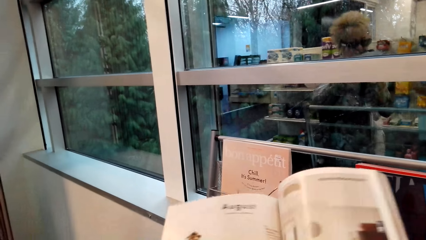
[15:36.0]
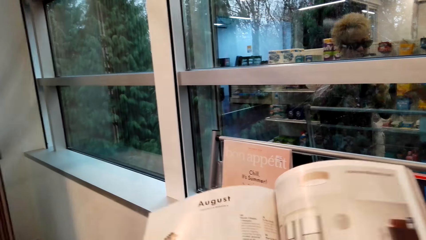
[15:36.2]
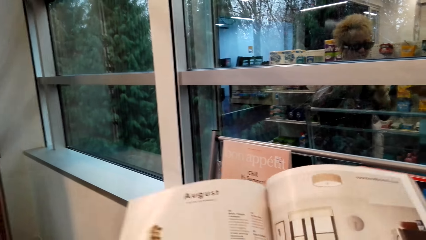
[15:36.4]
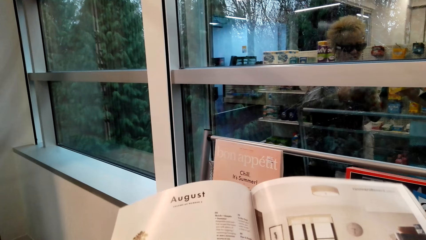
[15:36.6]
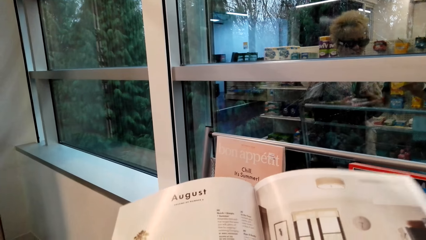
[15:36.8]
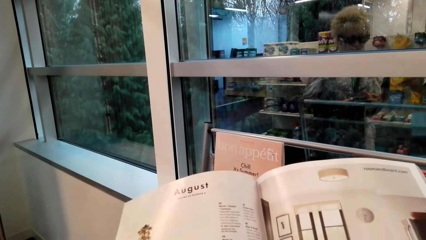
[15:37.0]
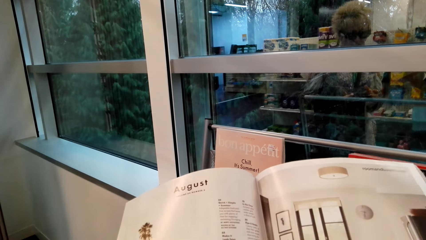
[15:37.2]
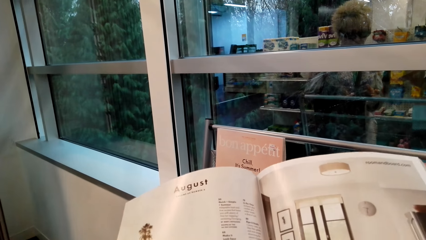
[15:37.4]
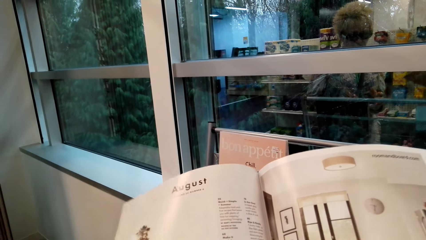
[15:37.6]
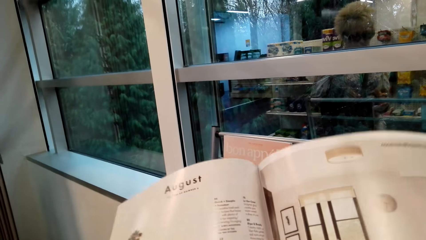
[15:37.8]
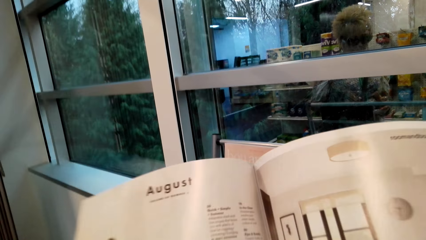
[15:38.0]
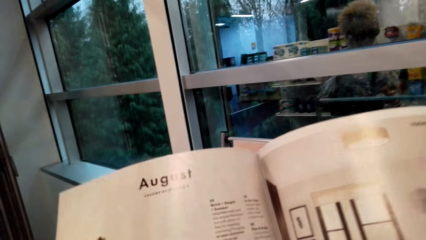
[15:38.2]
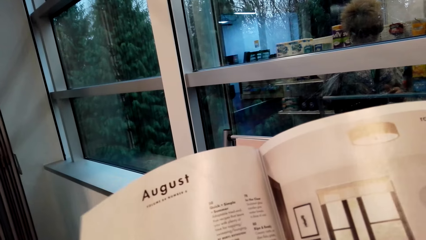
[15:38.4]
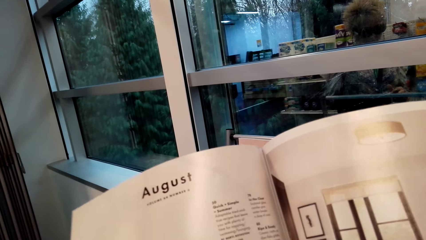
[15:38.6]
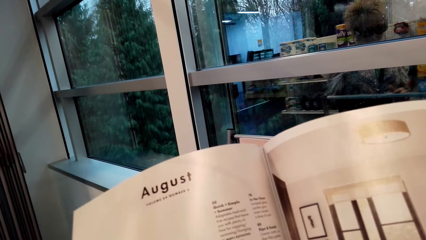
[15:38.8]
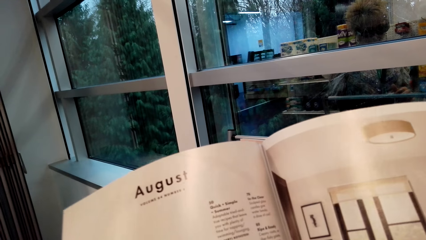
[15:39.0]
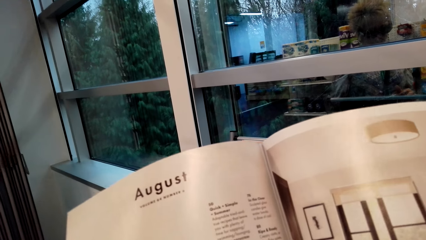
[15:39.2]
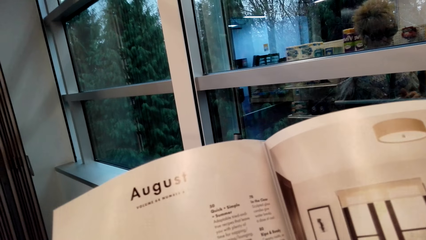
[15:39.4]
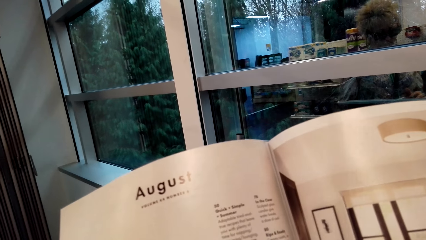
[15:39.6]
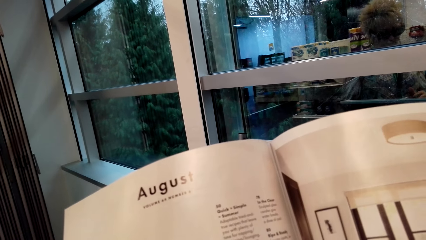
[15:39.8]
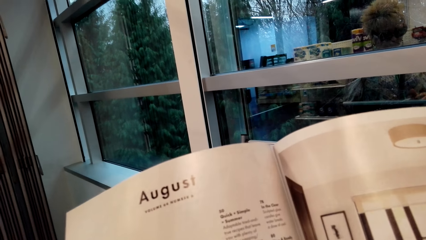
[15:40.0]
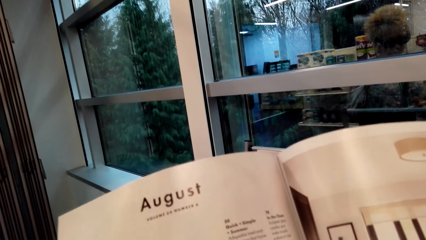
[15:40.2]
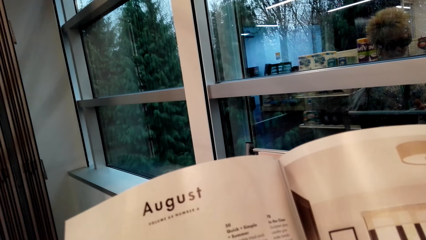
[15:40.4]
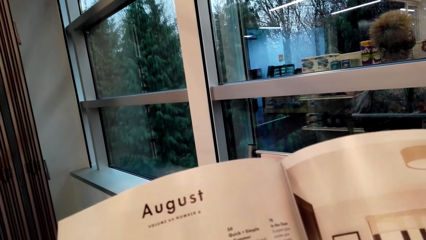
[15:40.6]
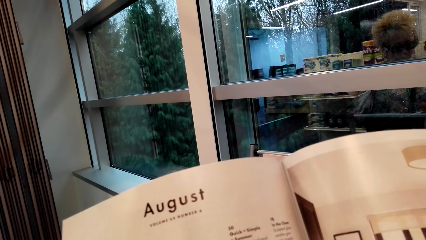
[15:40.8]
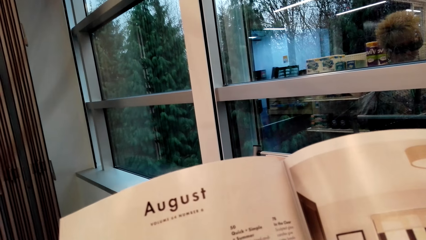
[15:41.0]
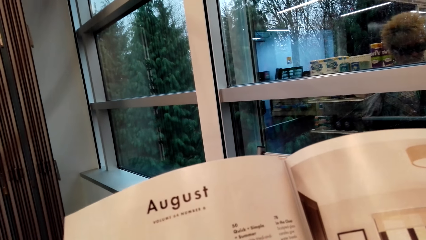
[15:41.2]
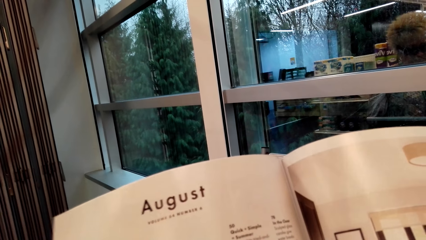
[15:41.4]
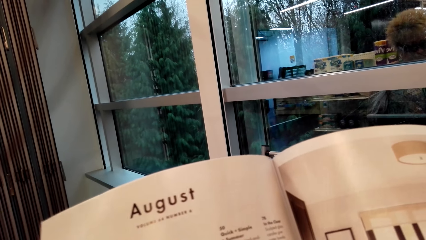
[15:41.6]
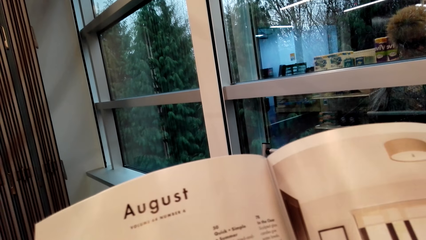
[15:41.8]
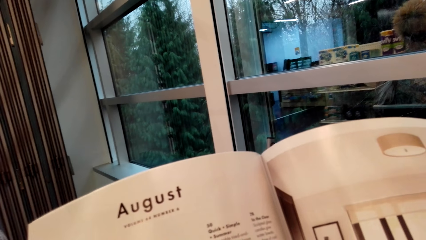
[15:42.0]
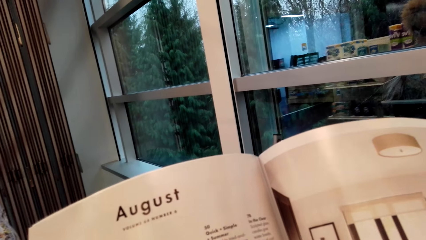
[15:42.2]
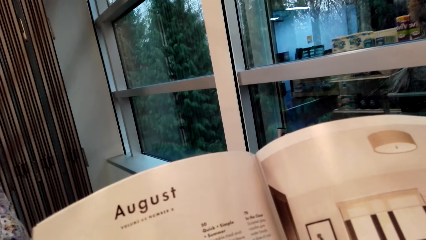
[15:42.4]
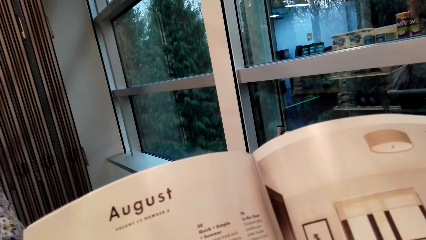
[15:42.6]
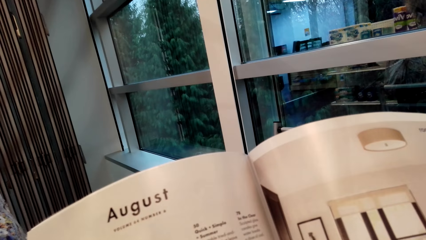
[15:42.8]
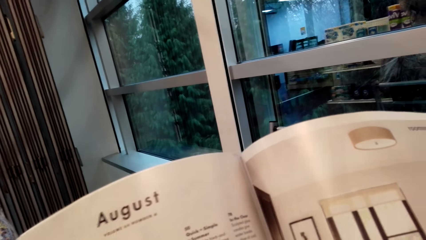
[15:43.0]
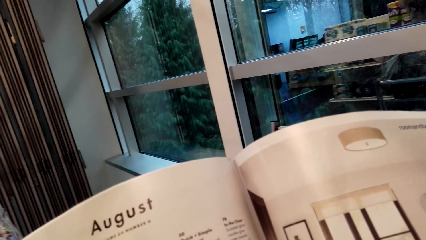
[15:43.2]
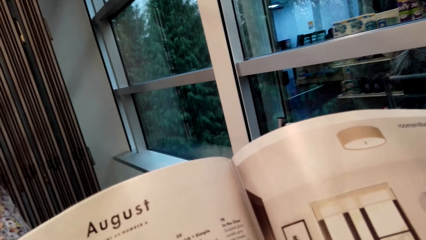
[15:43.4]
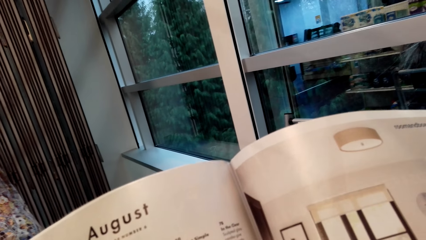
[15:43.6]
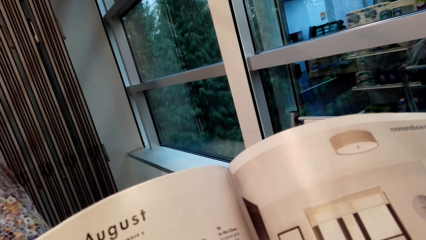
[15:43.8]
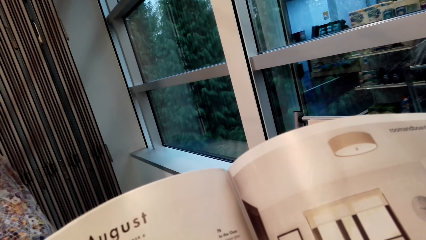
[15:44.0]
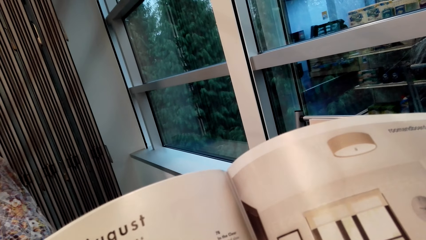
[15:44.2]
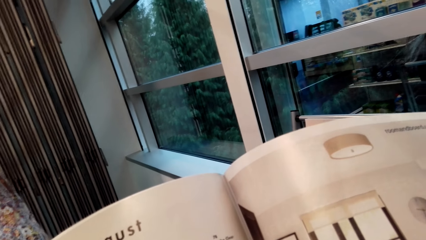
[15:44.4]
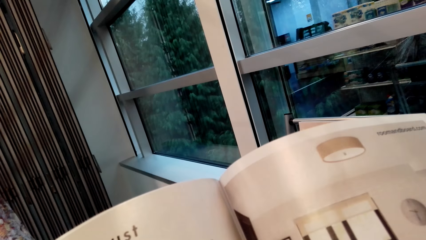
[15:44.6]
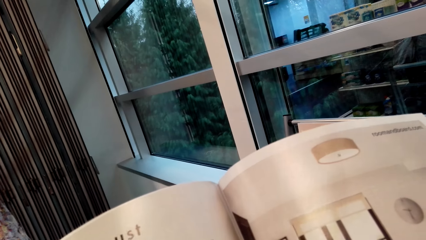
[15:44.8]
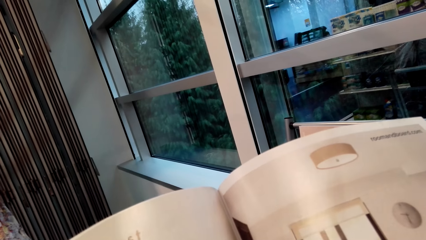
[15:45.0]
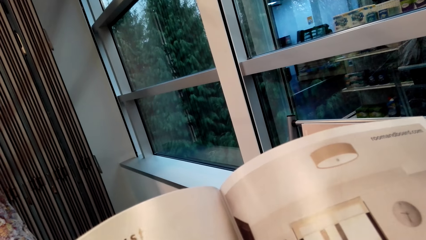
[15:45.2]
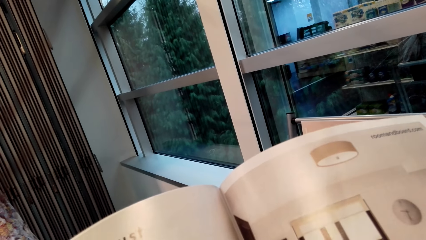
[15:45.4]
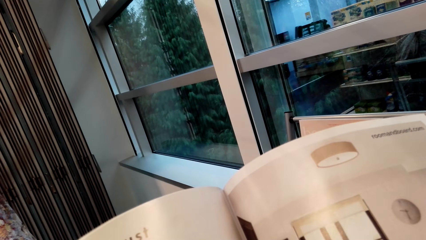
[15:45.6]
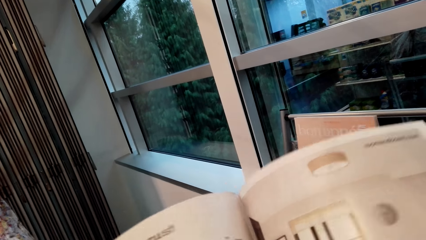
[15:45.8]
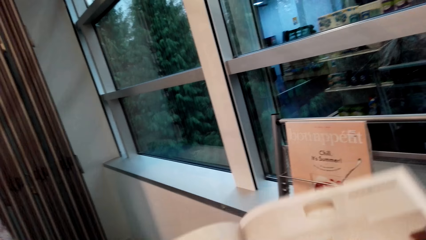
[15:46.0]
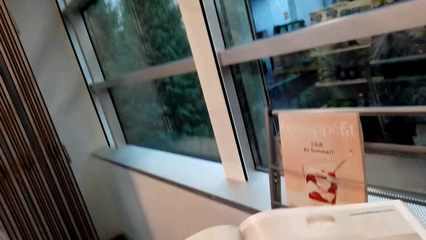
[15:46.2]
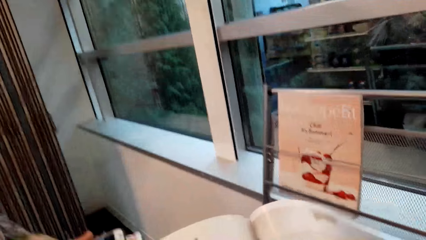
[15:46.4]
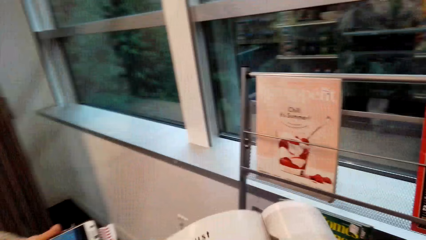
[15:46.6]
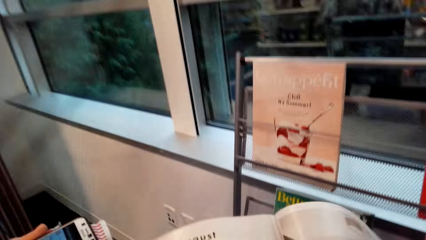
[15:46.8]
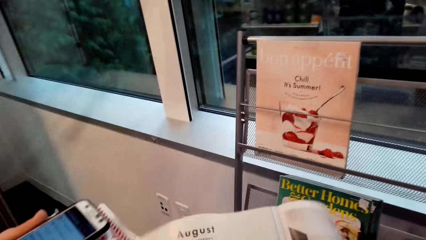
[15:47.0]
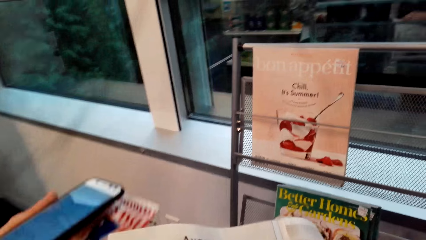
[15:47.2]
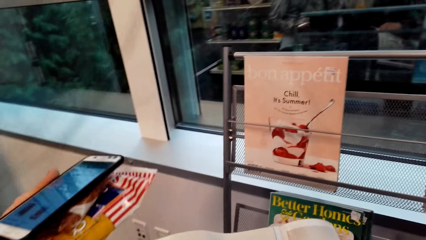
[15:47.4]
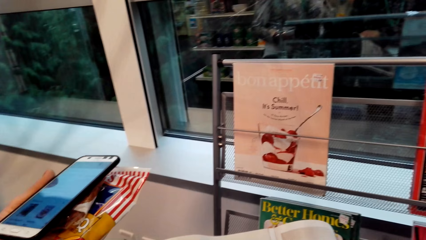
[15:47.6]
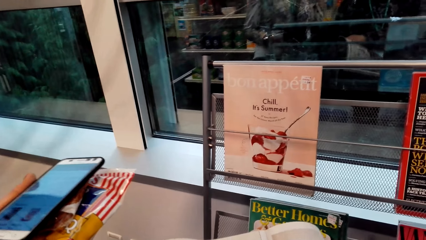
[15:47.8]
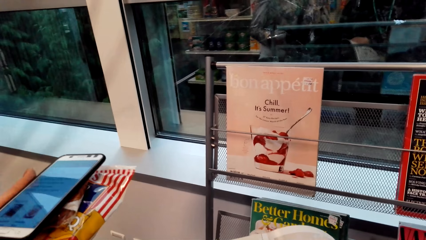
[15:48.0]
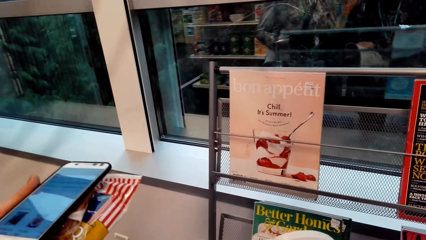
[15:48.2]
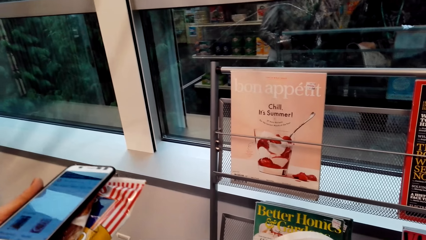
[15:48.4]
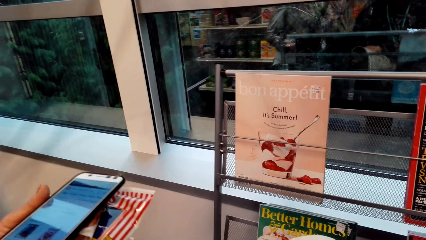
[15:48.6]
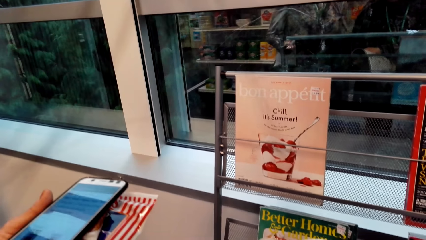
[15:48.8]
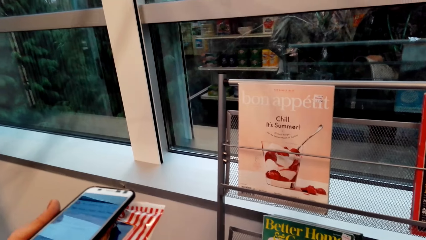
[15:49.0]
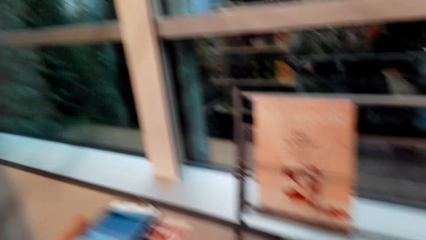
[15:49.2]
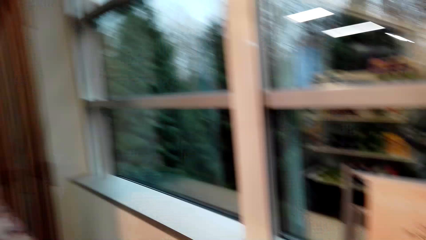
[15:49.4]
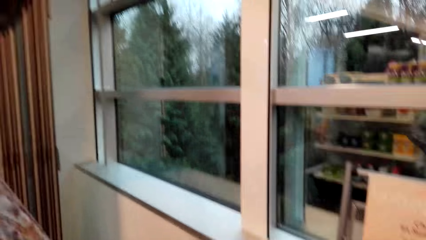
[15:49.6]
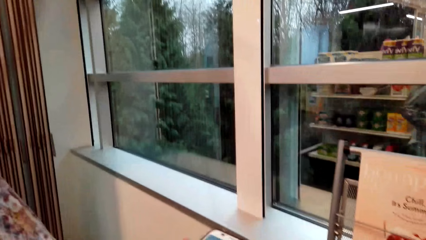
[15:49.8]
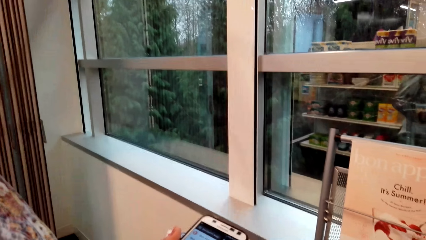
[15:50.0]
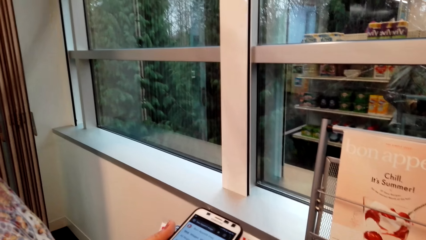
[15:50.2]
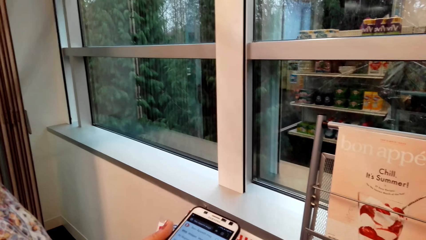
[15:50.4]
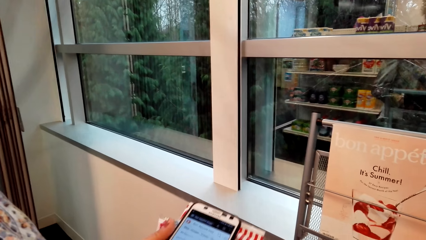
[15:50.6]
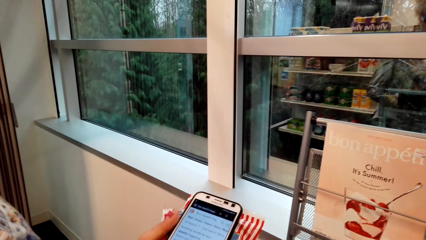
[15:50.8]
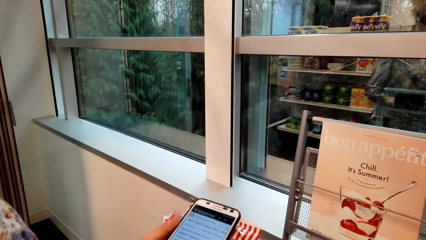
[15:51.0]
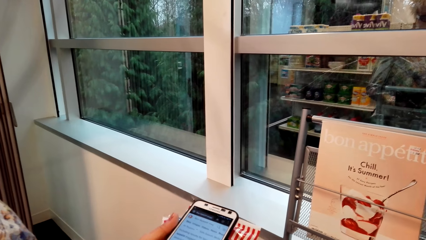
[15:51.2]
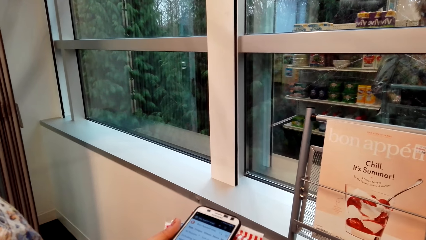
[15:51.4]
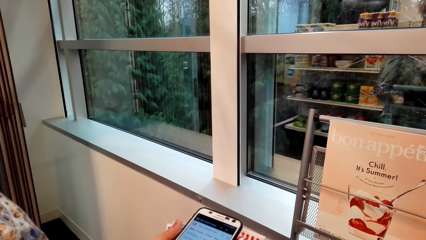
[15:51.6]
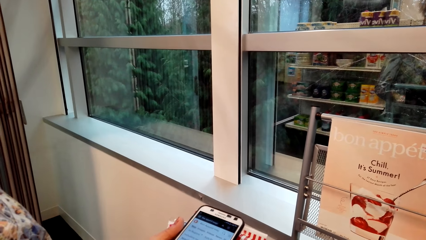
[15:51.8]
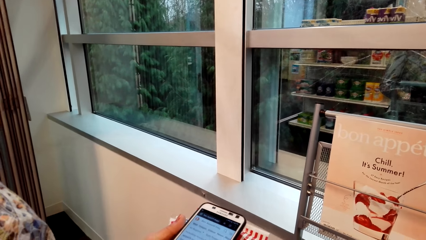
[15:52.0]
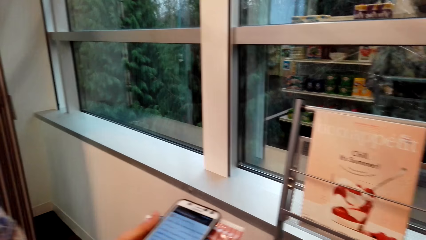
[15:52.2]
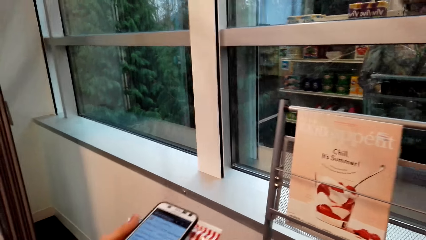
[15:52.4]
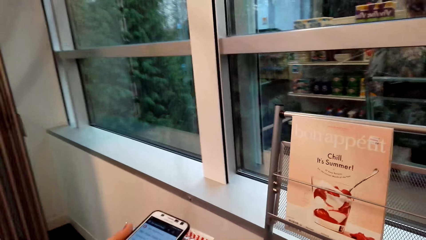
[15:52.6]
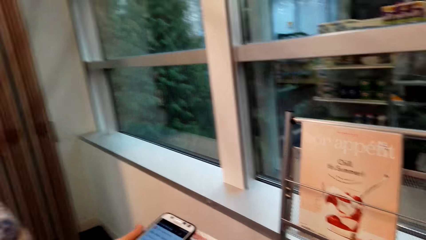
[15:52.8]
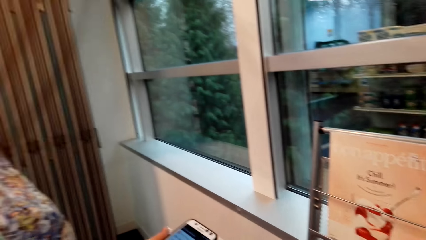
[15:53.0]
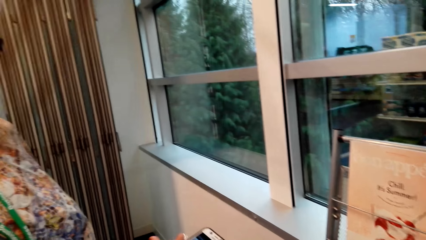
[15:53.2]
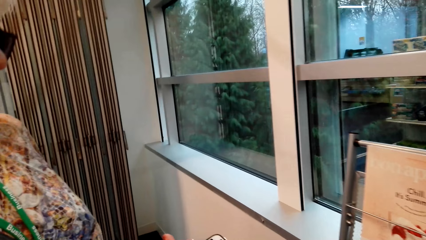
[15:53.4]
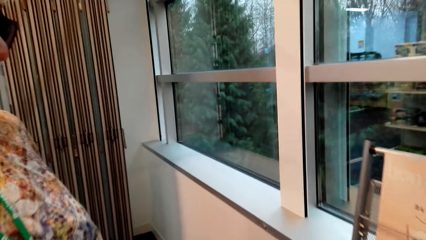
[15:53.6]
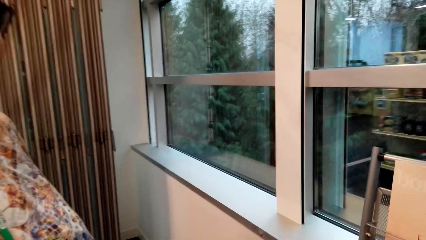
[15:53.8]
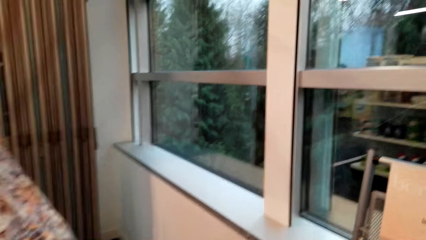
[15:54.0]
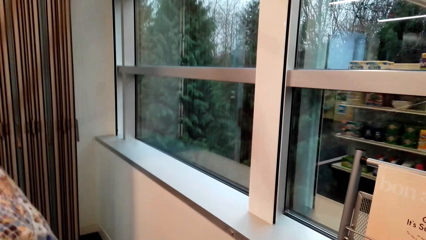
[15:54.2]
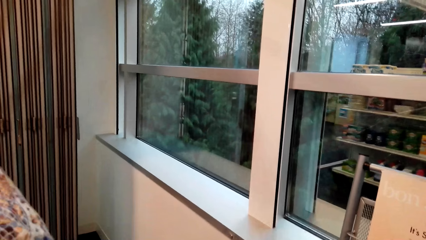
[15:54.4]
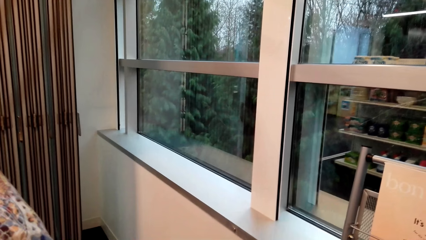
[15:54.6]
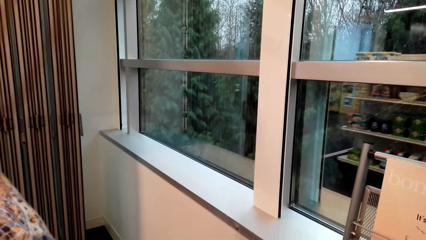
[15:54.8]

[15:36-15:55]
The camera wearer reads a magazine. A lady uses the phone. The camera wearer dialogues with the lady.
